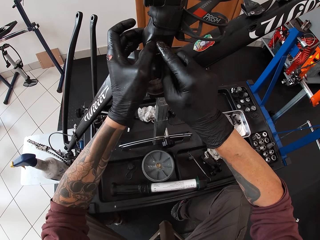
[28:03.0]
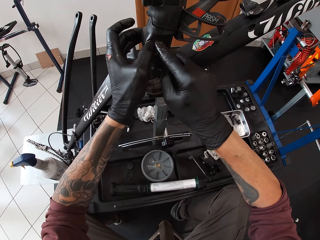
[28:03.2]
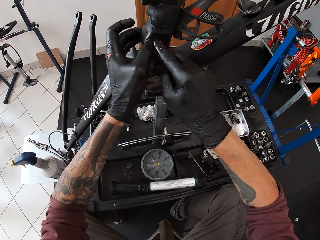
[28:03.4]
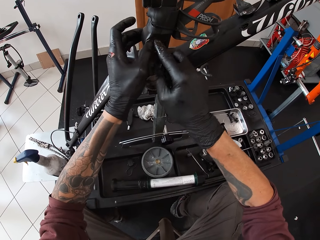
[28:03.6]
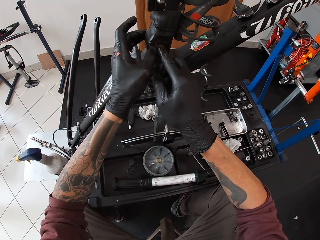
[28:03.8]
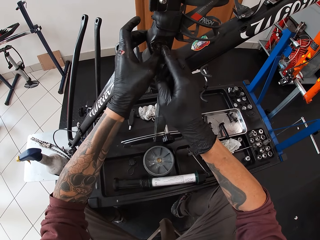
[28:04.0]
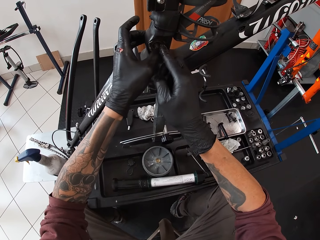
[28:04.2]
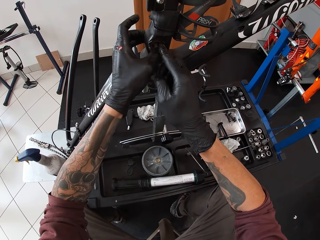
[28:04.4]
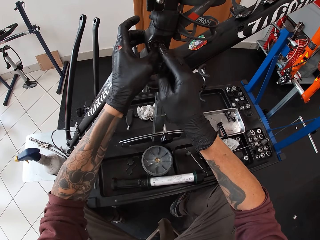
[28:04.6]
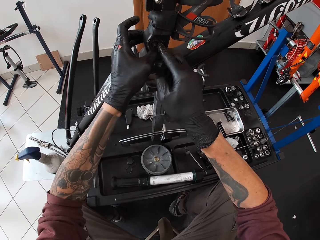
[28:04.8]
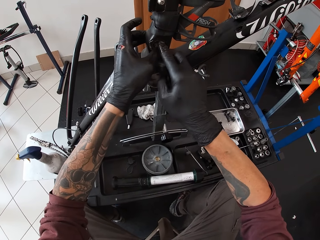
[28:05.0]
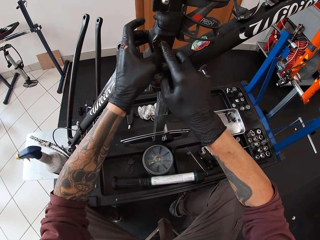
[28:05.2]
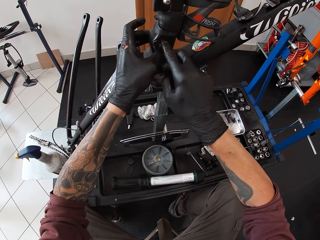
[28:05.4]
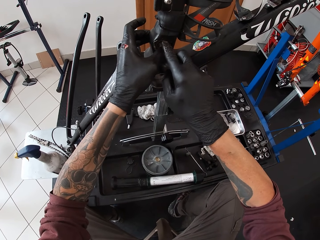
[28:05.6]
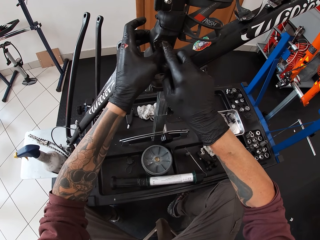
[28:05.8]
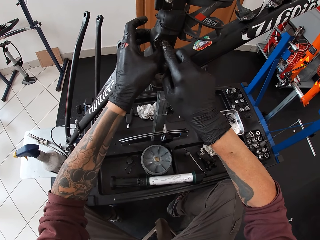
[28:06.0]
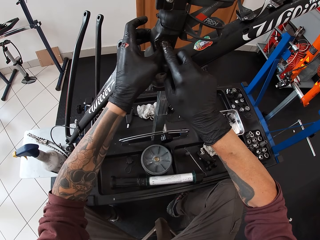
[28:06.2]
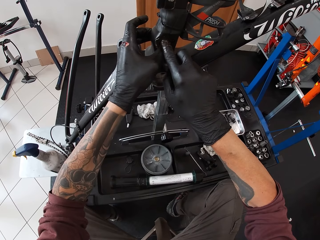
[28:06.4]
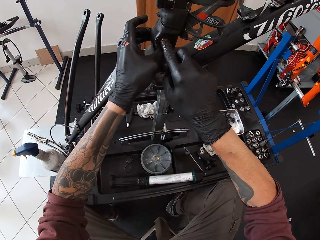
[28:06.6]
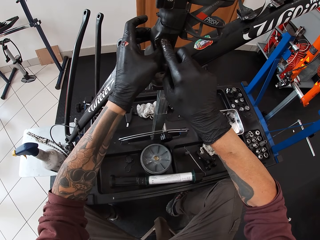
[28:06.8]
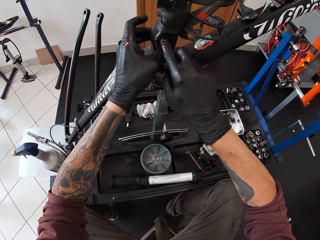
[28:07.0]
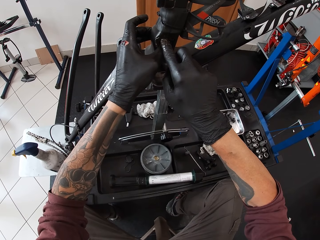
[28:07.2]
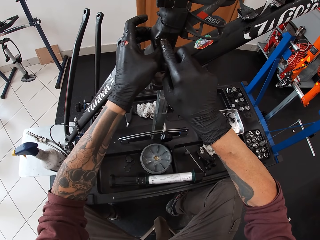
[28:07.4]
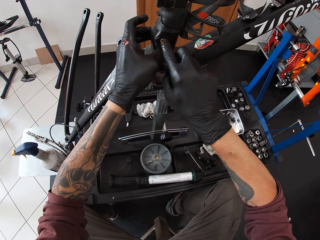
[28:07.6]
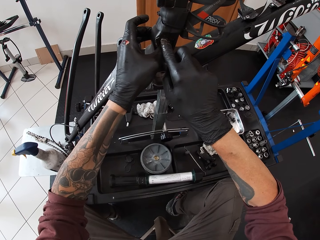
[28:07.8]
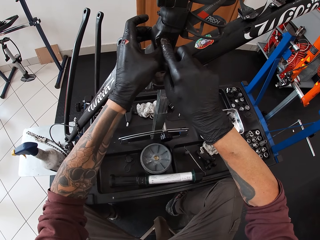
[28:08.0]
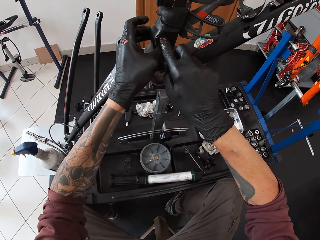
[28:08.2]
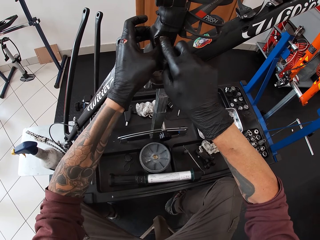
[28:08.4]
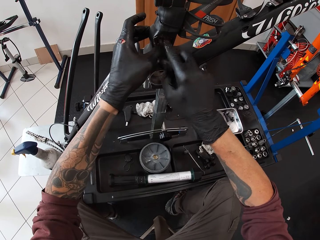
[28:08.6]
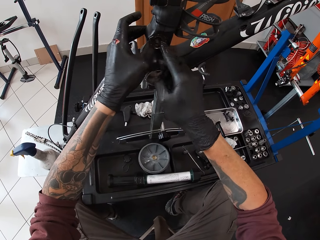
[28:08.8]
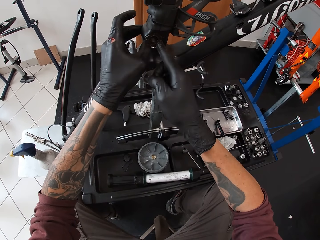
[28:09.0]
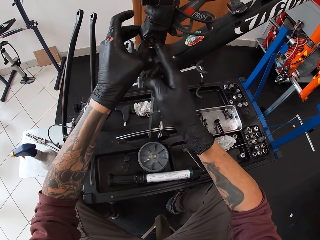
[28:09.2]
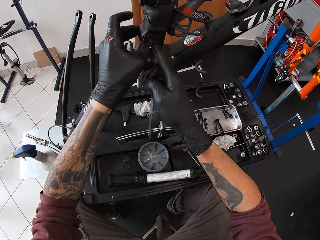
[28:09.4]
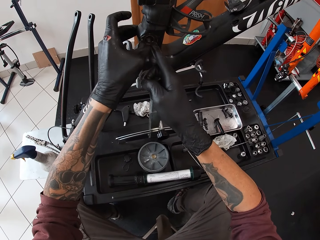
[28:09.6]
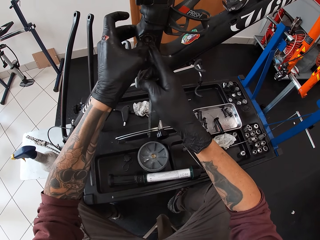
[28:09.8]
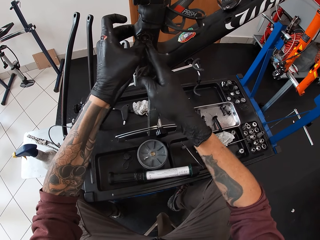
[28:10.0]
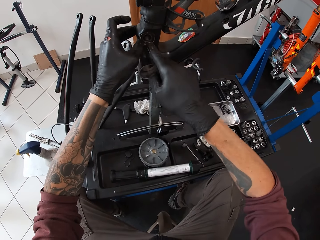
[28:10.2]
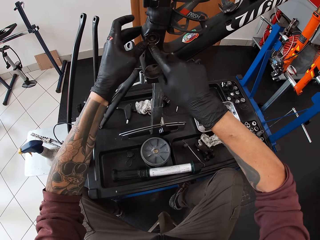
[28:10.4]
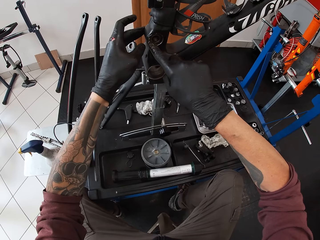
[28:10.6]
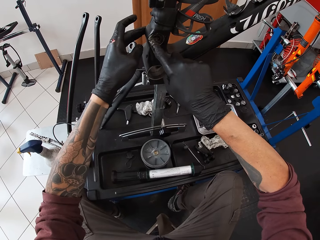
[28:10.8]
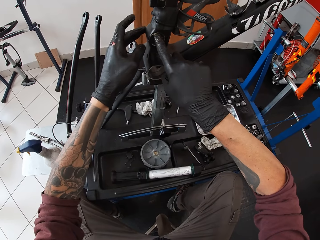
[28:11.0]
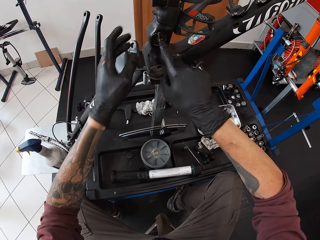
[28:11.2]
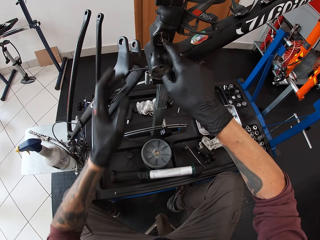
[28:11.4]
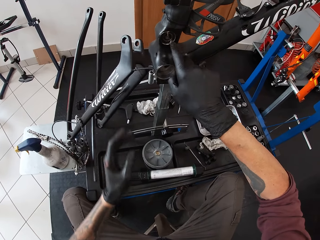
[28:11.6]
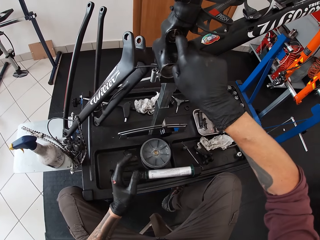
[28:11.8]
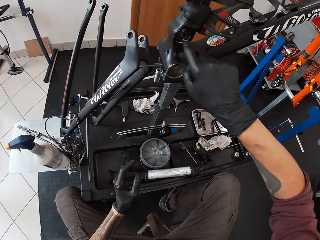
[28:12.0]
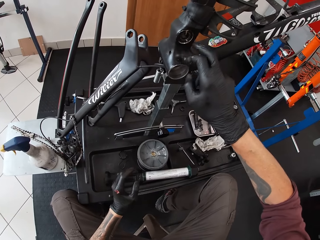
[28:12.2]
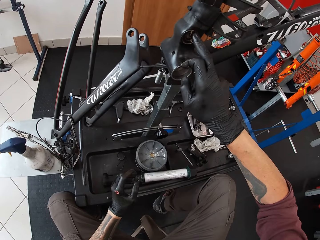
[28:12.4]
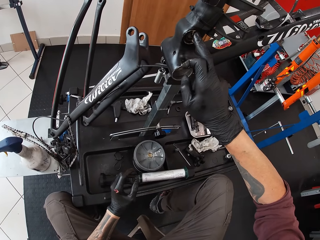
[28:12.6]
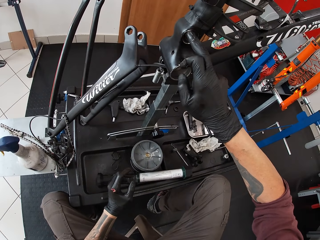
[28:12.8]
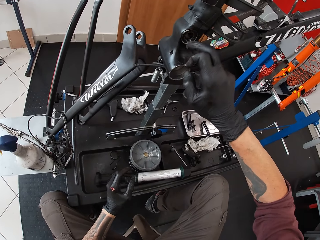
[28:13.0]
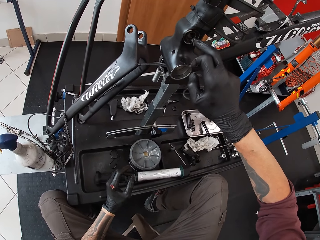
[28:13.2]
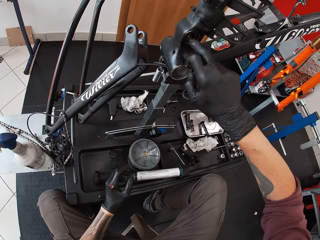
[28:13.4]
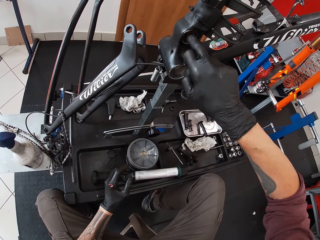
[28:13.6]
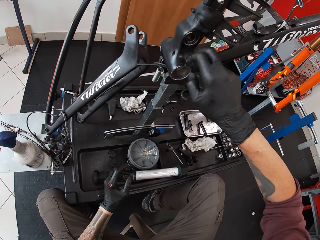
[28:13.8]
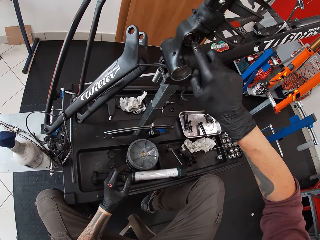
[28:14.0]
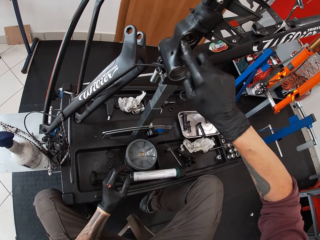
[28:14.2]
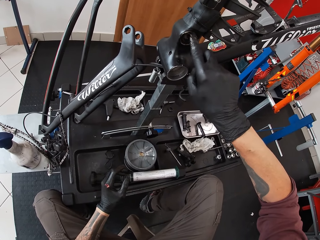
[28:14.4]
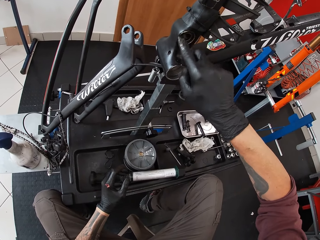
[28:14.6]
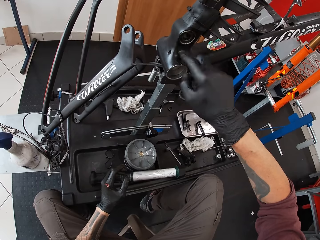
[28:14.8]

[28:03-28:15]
The camera wearer tightens a ring nut on a bicycle. He rubs the grease in his right index finger around the fixed bicycle bearing. He removes his left hand from the bicycle frame. He adjusts the ring nut on the bicycle.

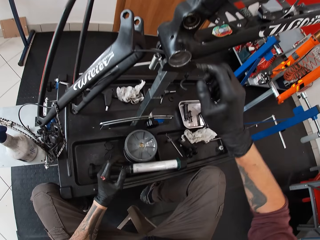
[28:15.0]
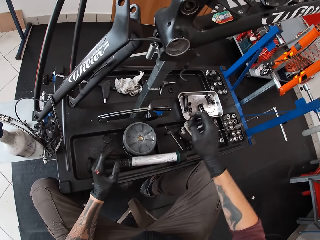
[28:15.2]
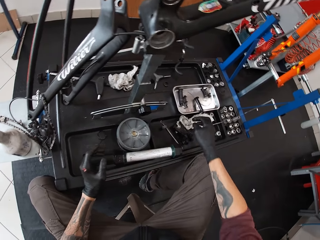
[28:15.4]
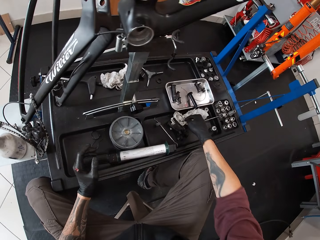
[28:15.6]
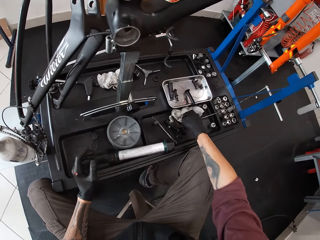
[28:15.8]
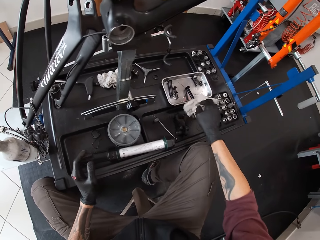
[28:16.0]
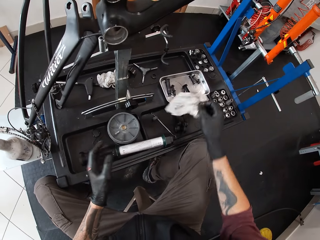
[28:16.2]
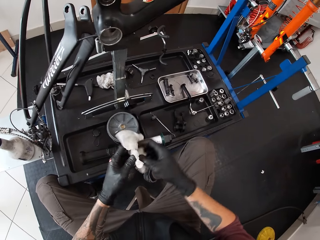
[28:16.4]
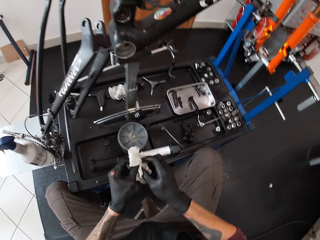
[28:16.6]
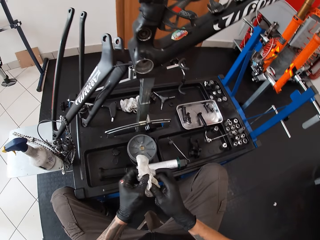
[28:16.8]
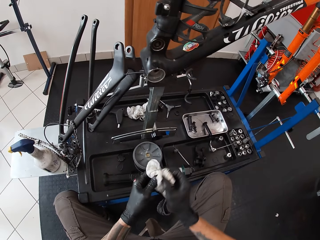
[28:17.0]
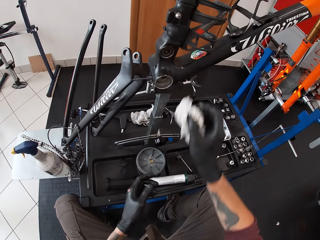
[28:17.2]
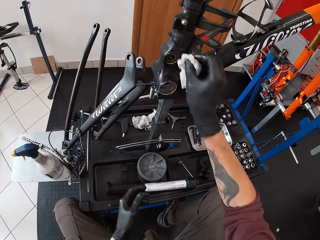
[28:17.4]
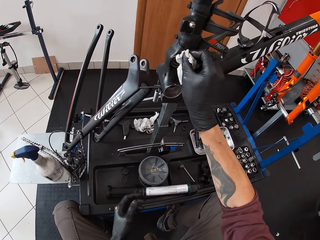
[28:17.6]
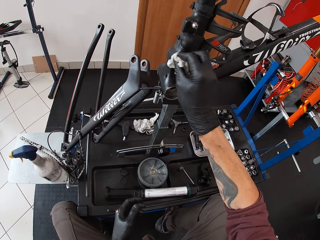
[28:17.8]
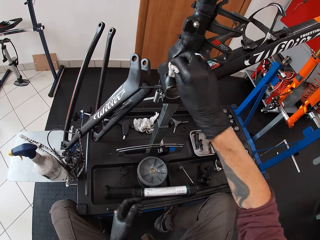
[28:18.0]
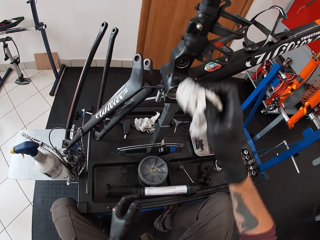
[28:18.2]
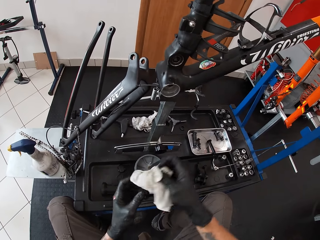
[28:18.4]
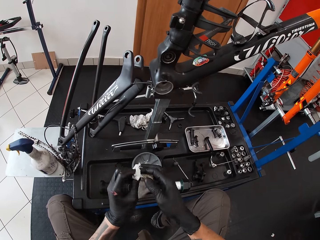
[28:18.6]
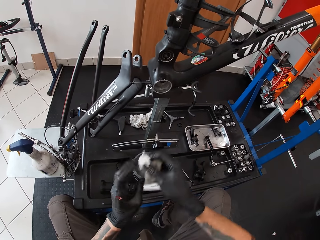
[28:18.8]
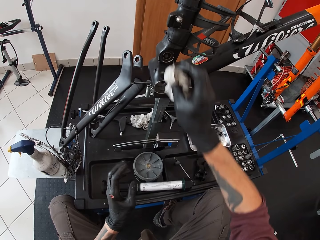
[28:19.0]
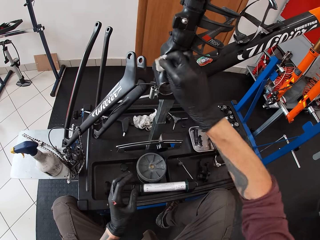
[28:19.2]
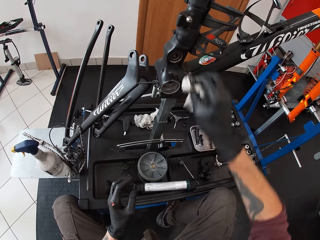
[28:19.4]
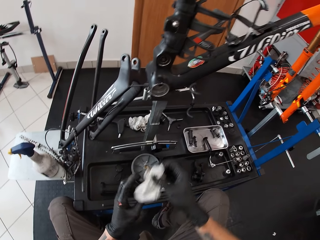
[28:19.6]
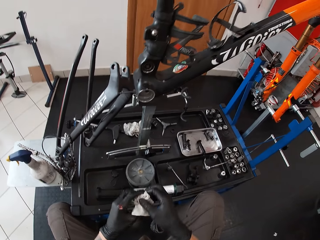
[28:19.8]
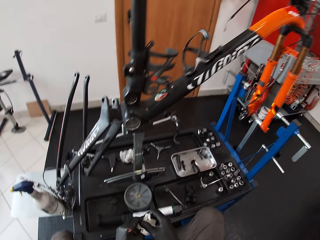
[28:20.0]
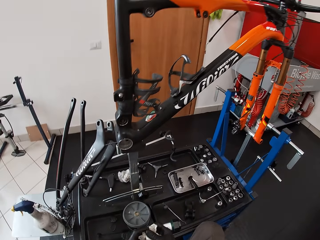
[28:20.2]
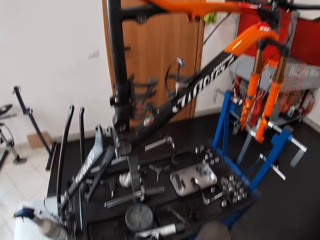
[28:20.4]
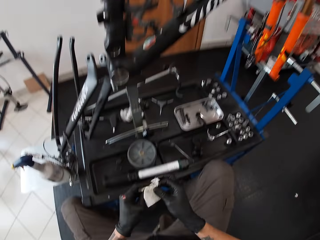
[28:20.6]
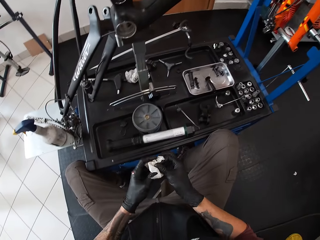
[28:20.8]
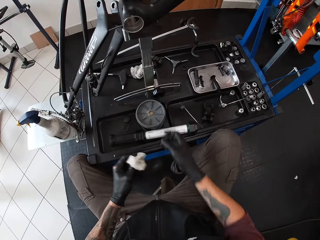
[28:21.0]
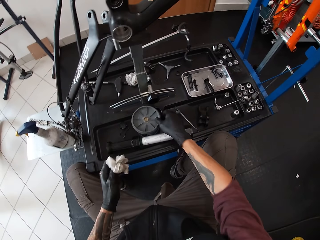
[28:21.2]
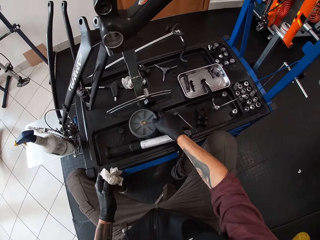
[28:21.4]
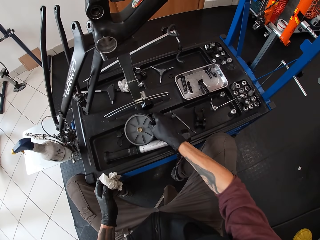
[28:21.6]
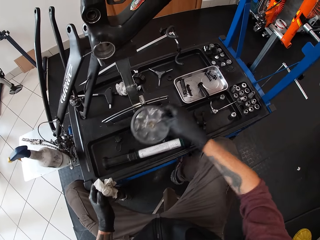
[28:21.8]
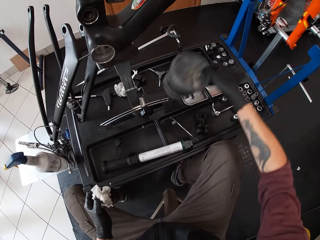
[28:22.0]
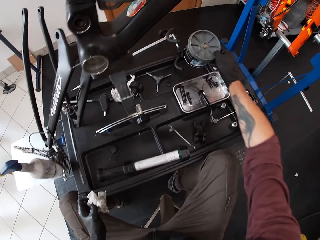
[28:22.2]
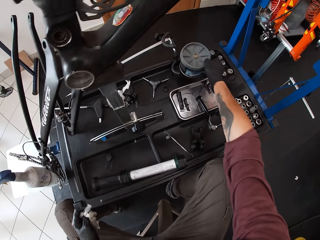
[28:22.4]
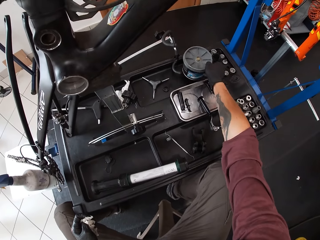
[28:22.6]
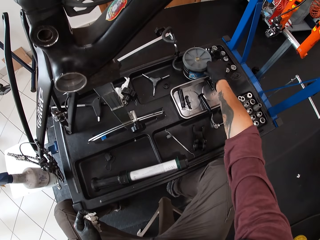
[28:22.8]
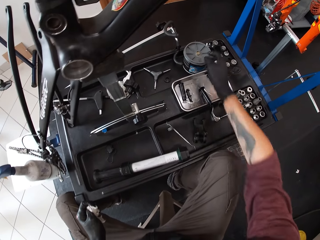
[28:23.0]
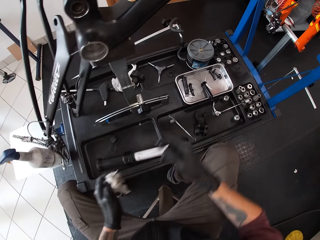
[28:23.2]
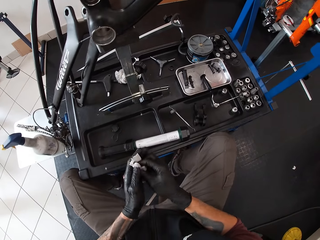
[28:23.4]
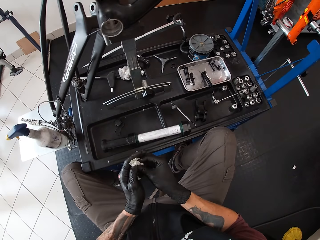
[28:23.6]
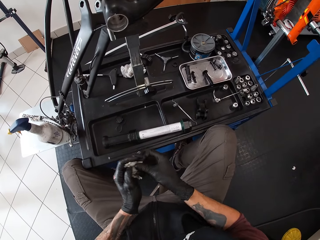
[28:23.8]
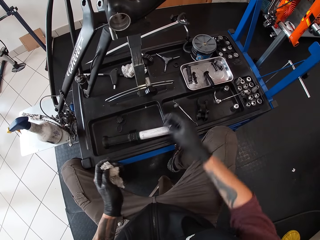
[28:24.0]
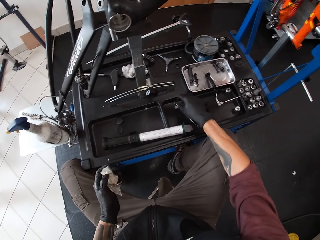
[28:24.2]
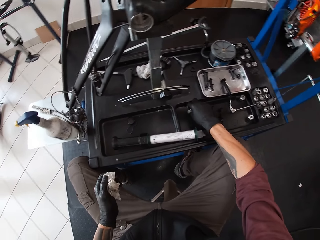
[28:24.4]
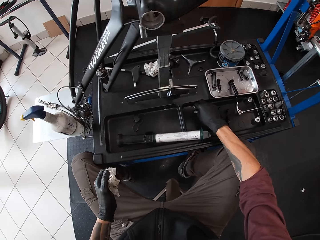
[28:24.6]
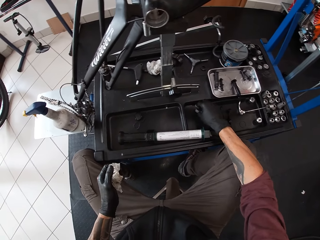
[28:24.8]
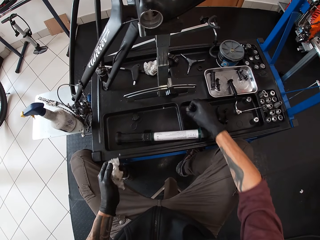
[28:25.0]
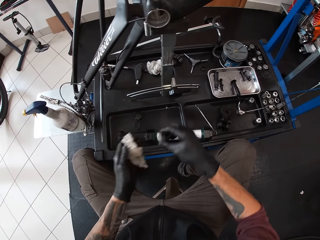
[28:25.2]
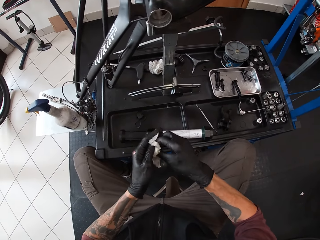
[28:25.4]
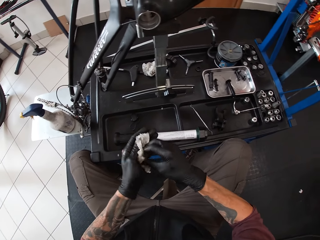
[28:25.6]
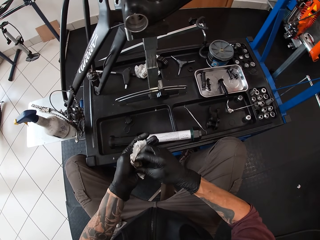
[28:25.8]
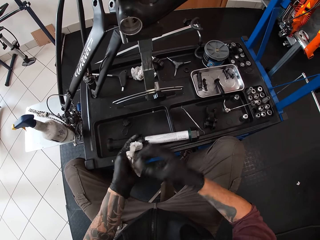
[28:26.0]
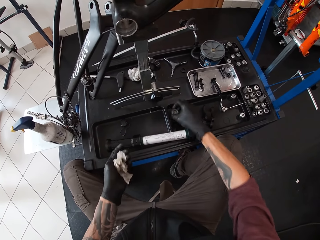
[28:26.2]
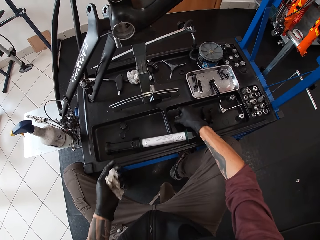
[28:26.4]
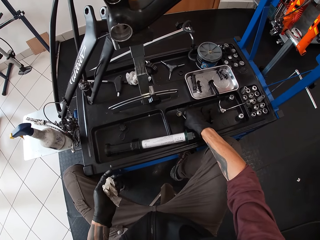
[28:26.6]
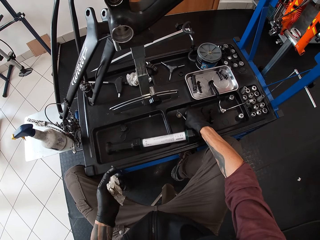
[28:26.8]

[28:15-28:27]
The camera wearer picks up a wipe from the work bench with his right hand. He cleans his hands with the wipe. He removes his left hand from the wipe. He cleans the grease around the crank arm of the bicycle with the wipe in his right hand. He holds the wipe with both hands. He removes his left hand from the wipe. He adjusts the napkin on his hands. He cleans the grease around the crank arm of the bicycle with the wipe in his right hand. He looks around a garage. He picks up the grease container from the work bench with his right hand. He drops the grease container in his right hand on the work bench. He holds the wipe with both hands. He cleans his hands with the wipe. He removes his right hand from the wipe. He picks up a crank arm bolt from the work bench with his right hand. He cleans the crank arm bolt in his right hand with the wipe in his left hand. He drops the crank arm bolt in his right hand on the work bench. He picks up a lever from the work bench with his right hand.
